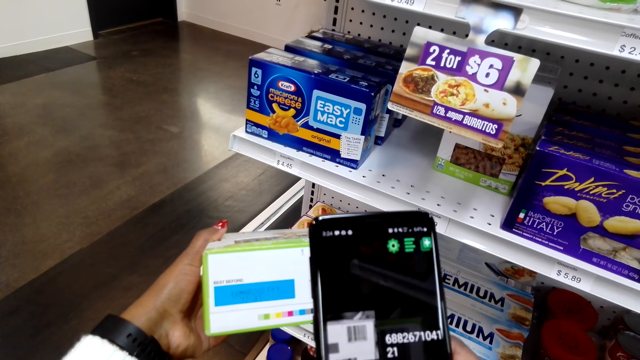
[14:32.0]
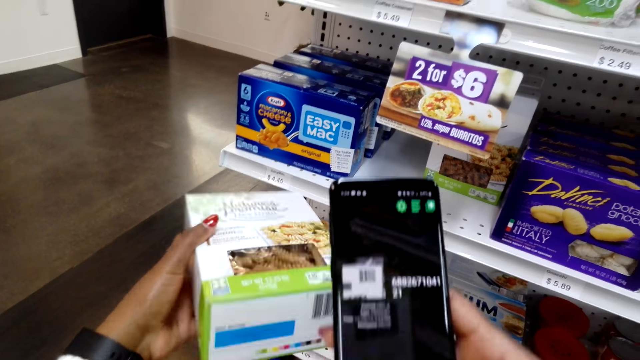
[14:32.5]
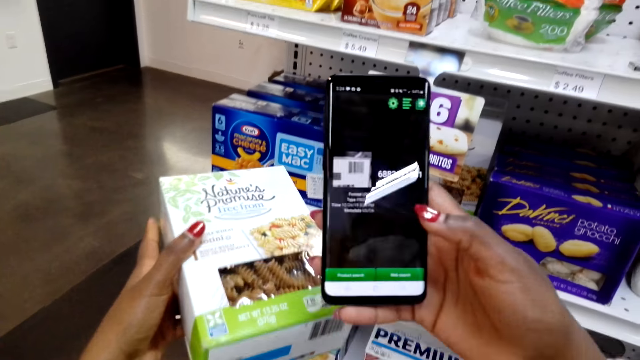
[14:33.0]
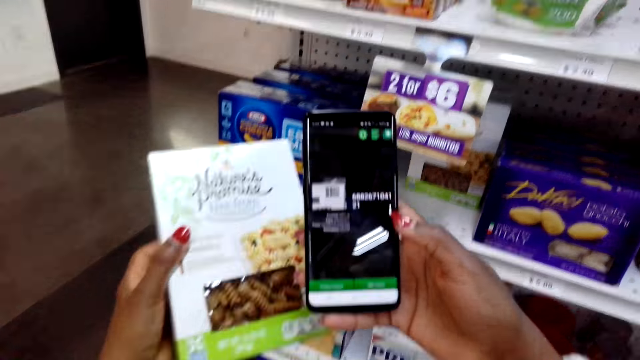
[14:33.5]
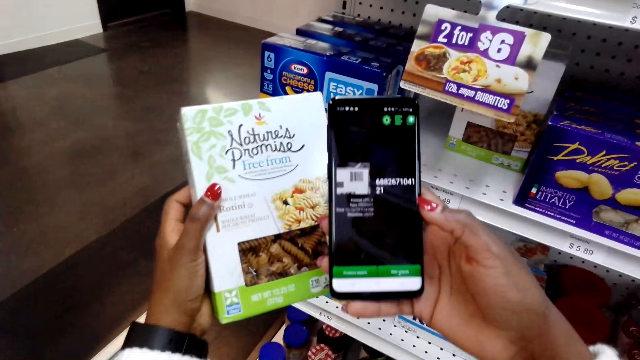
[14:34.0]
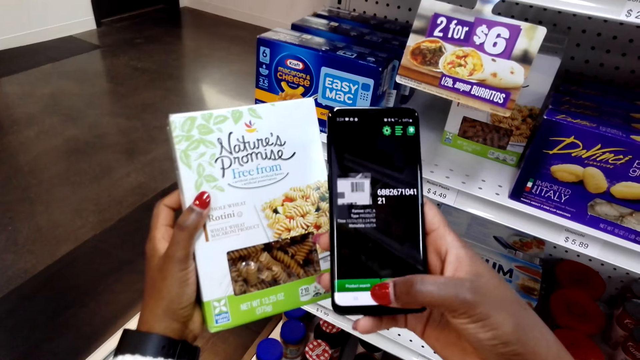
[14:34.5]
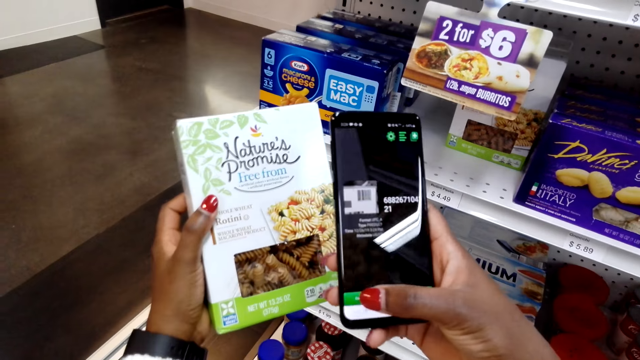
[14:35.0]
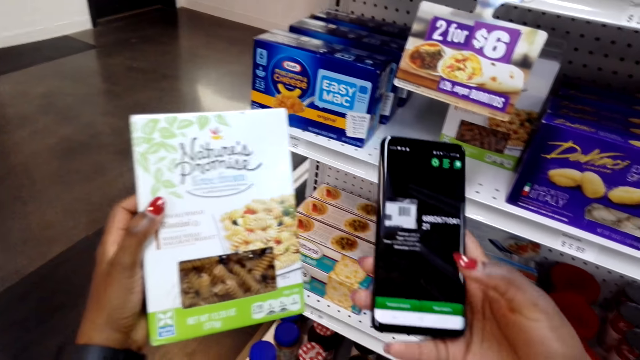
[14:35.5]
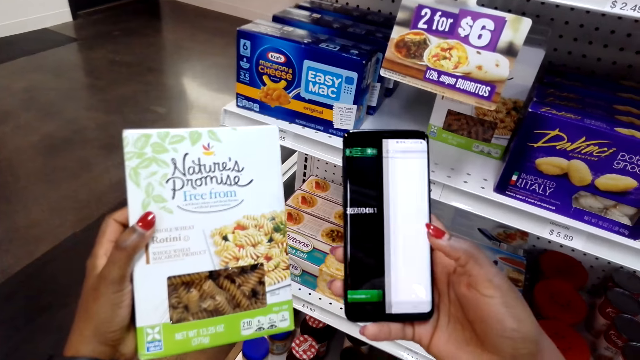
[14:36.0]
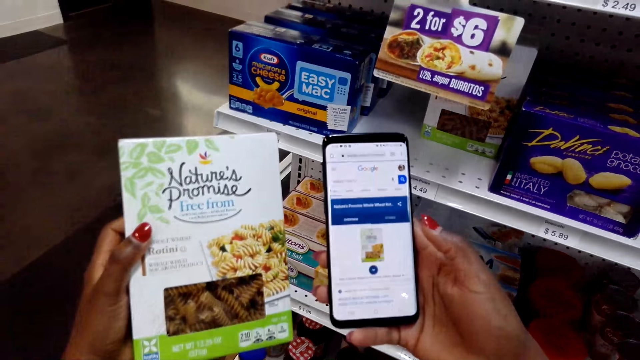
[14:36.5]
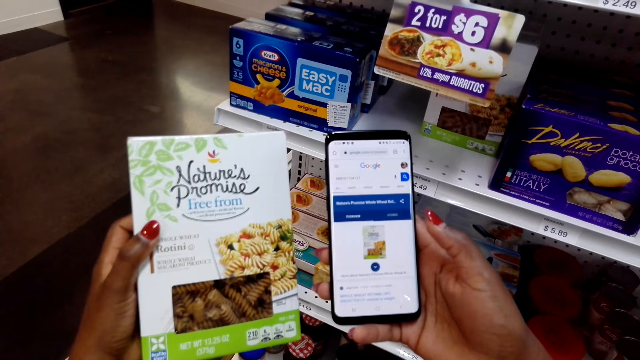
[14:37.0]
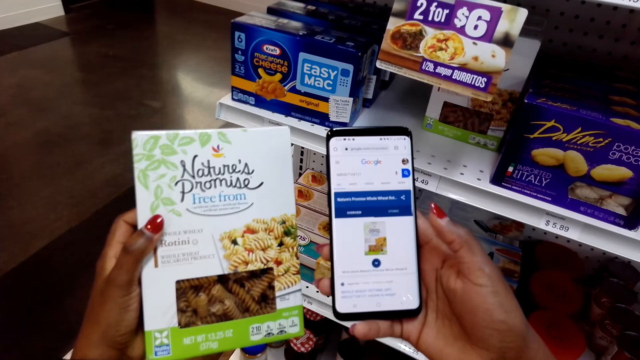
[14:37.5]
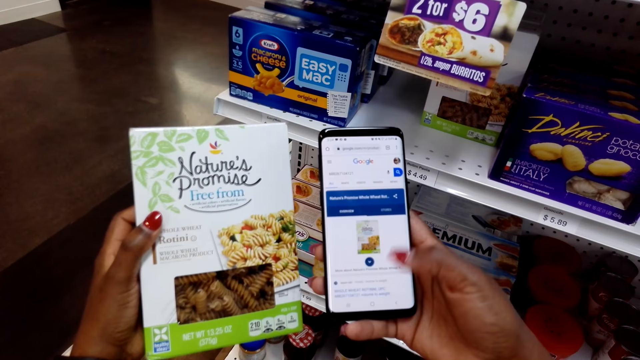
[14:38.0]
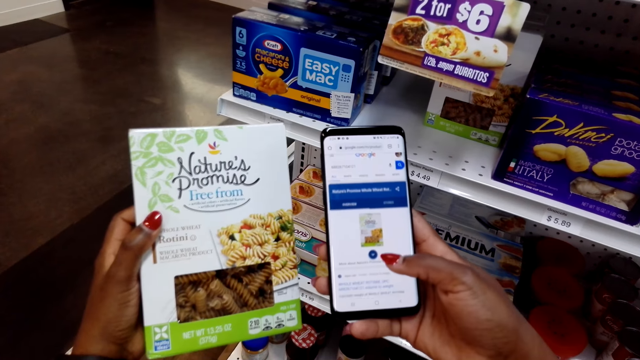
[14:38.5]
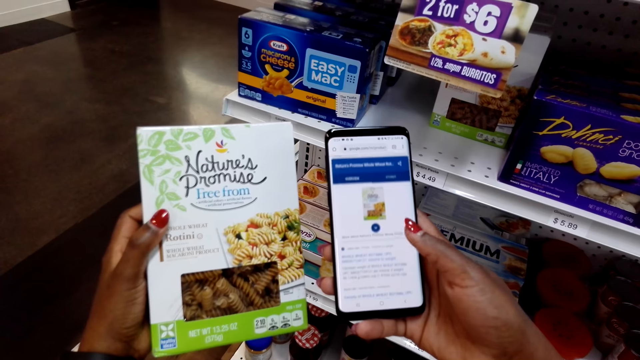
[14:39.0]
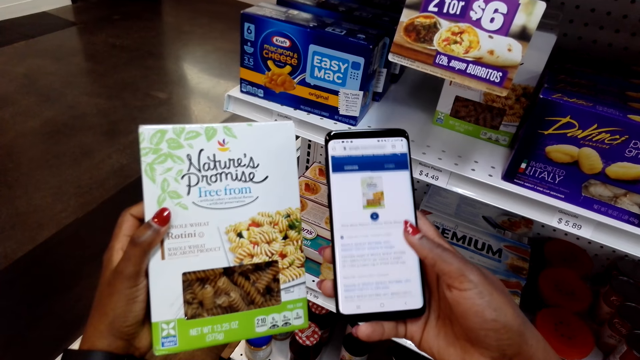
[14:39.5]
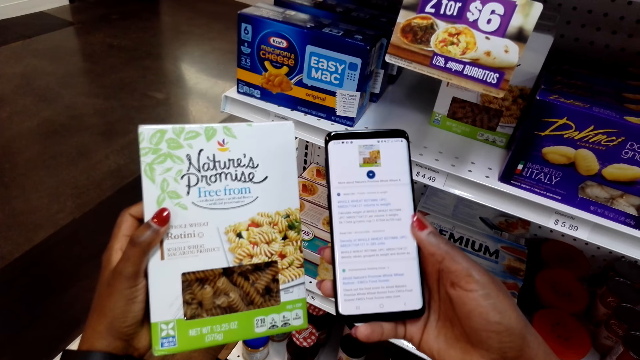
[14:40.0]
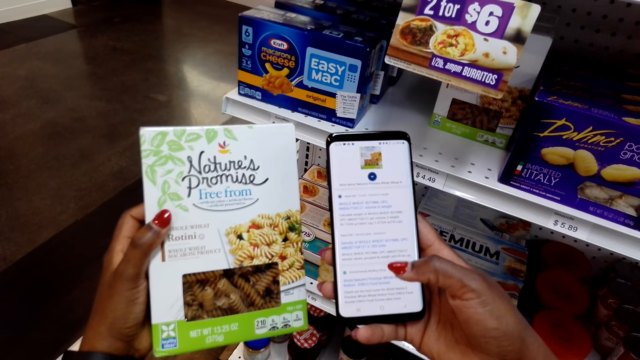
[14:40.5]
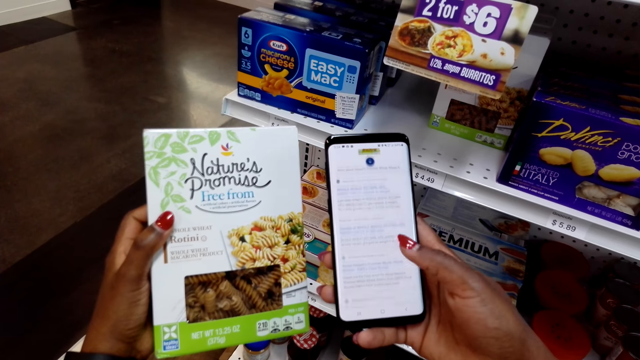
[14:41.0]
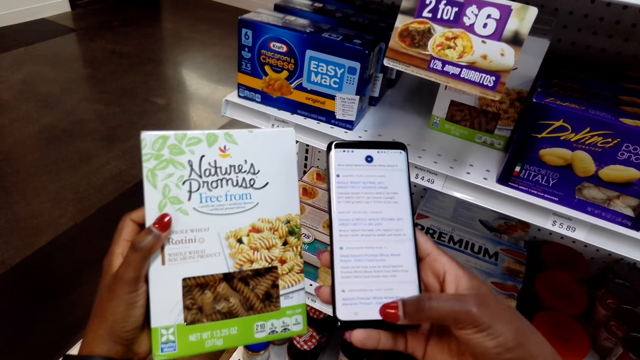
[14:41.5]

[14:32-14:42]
The camera wearer uses the phone. They scroll the phone.

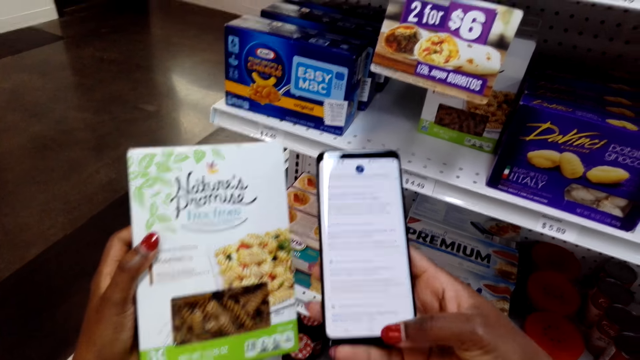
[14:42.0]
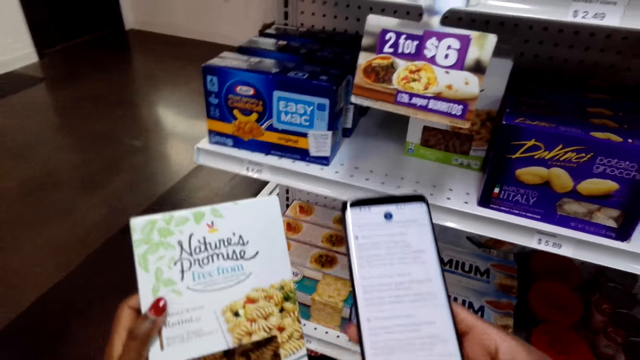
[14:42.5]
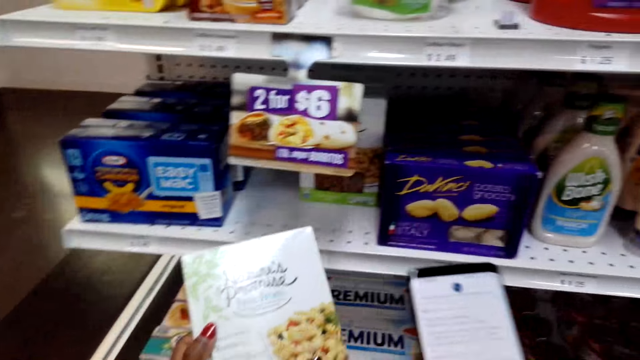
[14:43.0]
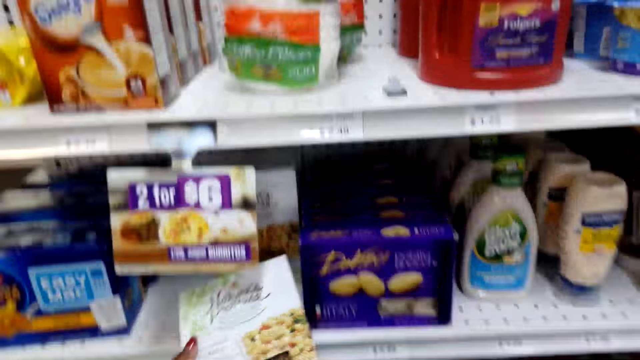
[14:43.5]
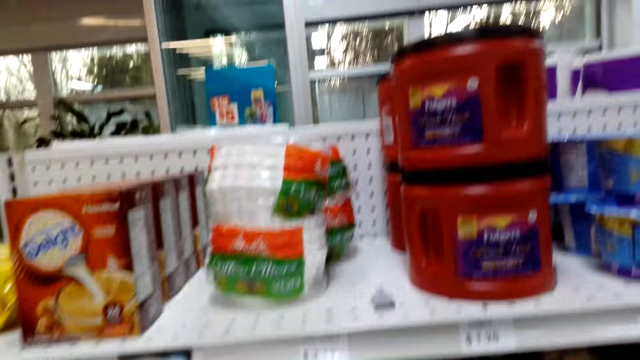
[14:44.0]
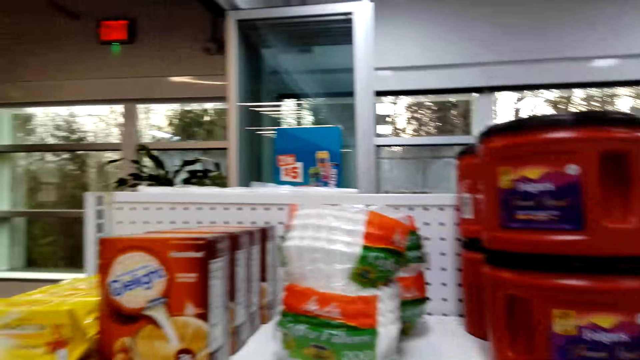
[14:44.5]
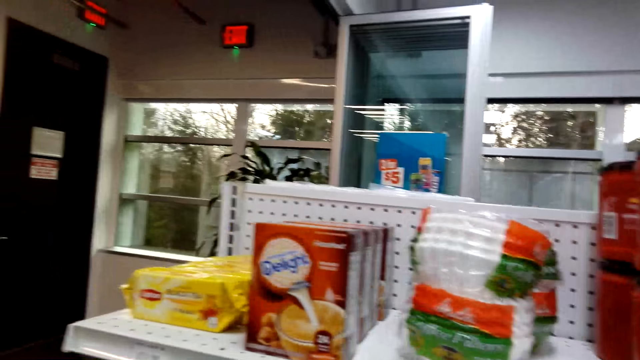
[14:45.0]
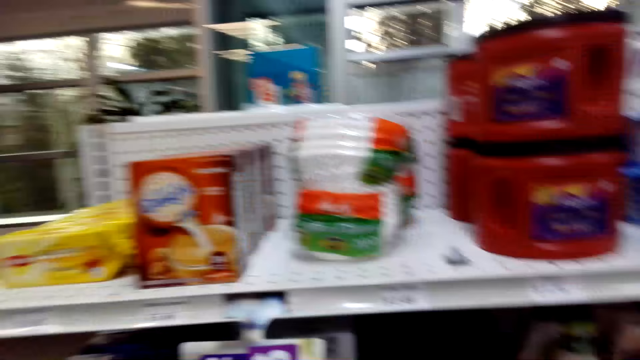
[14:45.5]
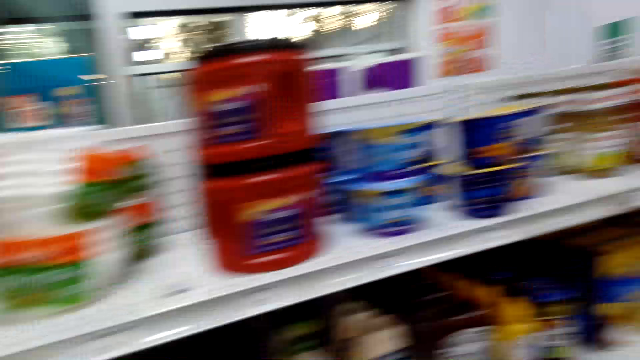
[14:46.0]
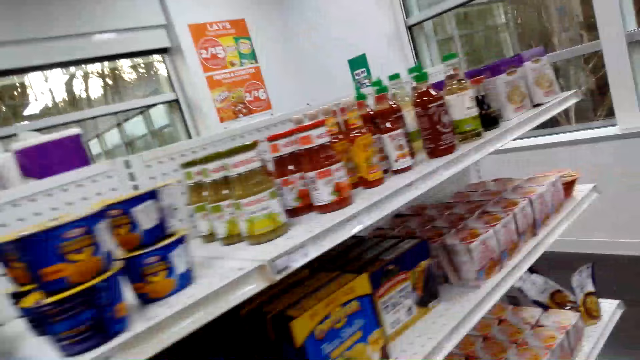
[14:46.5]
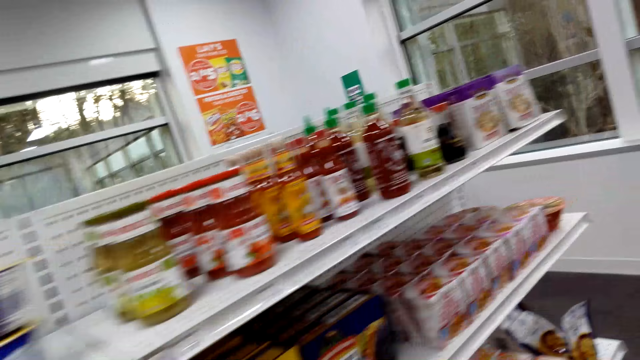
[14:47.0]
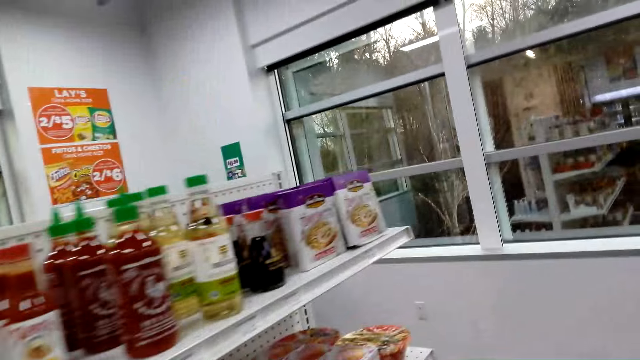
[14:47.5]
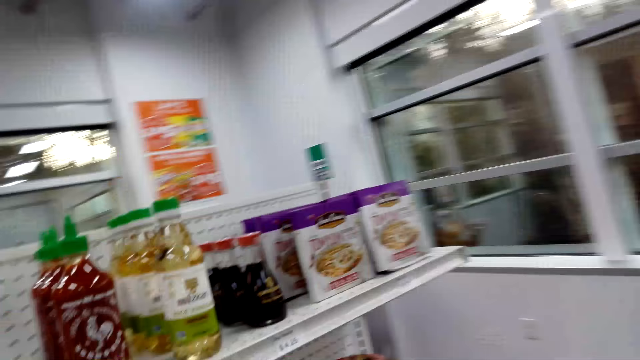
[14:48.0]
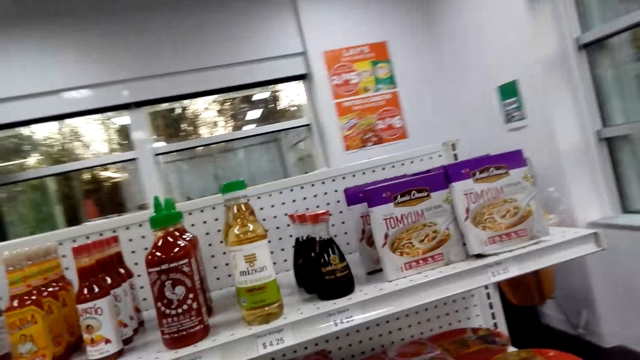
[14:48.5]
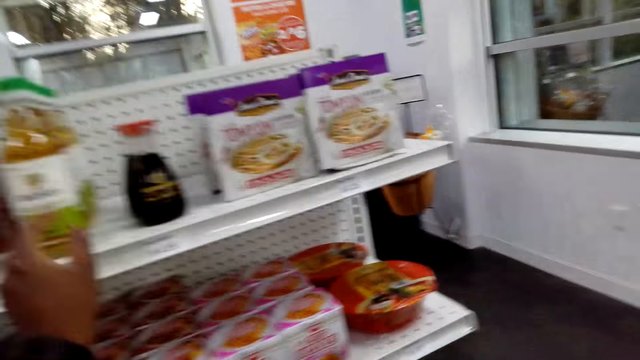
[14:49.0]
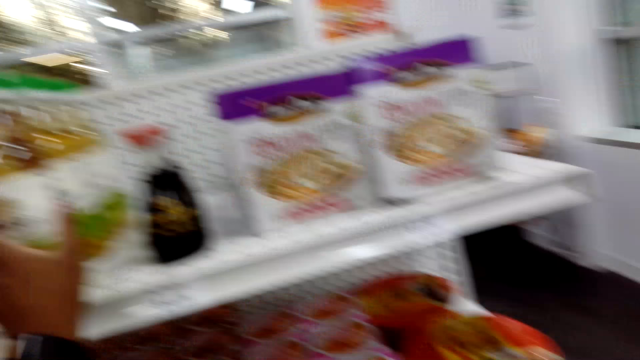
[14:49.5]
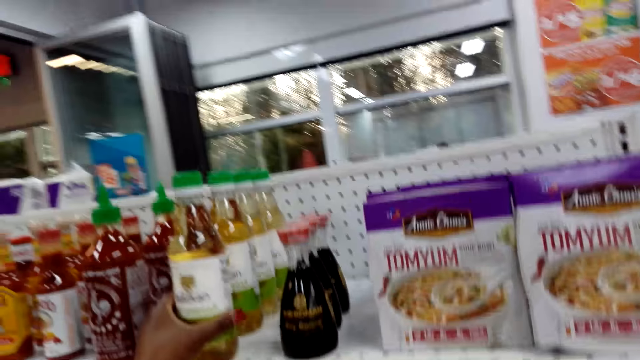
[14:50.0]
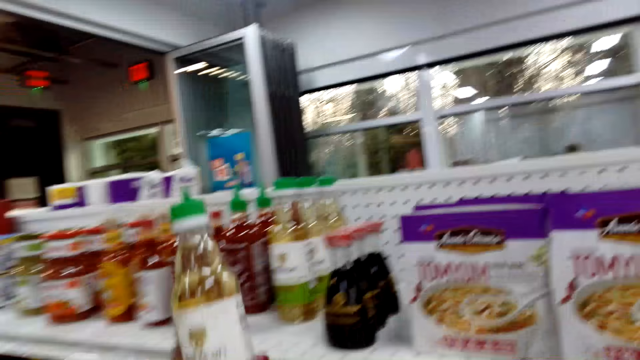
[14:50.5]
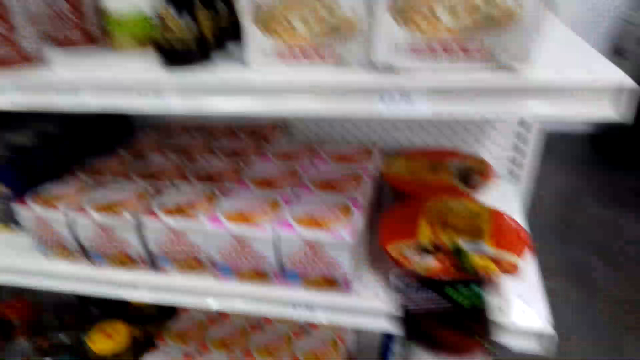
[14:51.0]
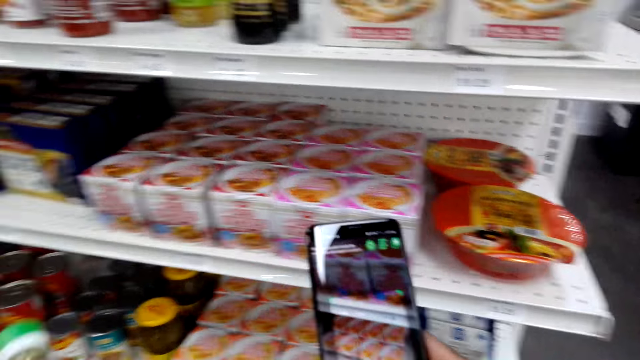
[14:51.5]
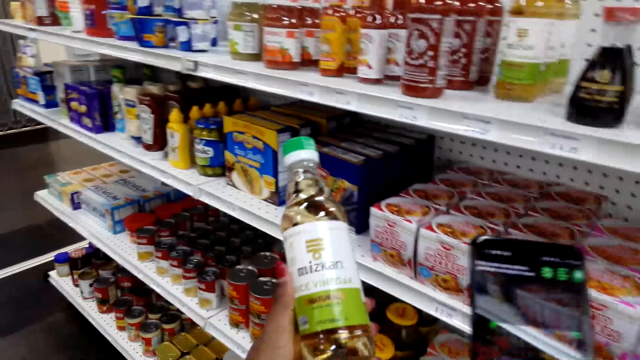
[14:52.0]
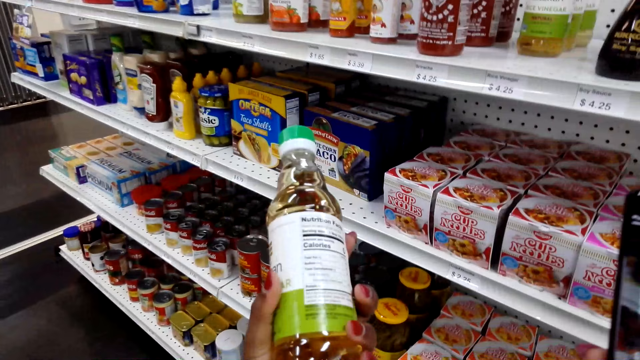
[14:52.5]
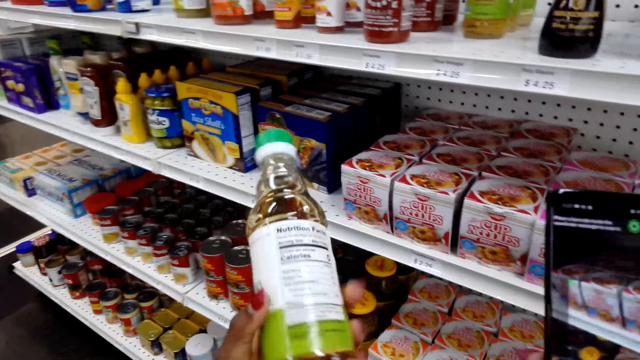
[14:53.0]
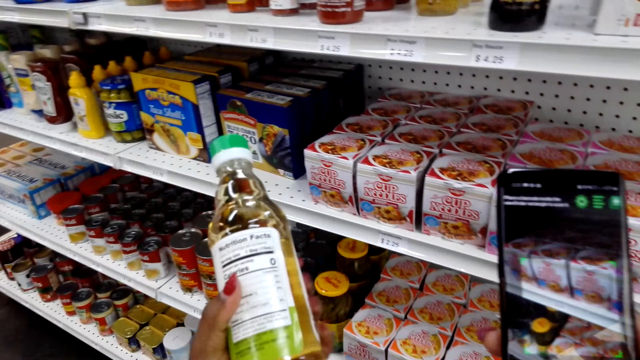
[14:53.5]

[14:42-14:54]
The camera wearer puts down the packet of pasta. They walk around and pick up a bottle of vinegar.
